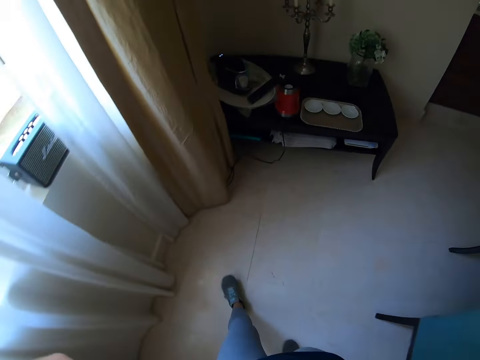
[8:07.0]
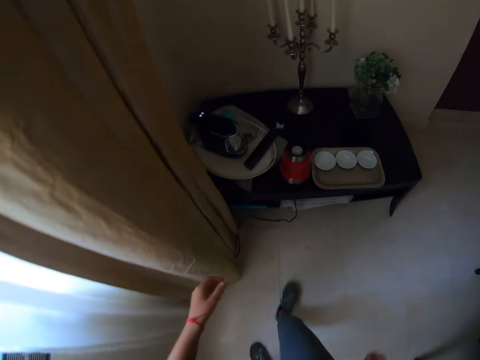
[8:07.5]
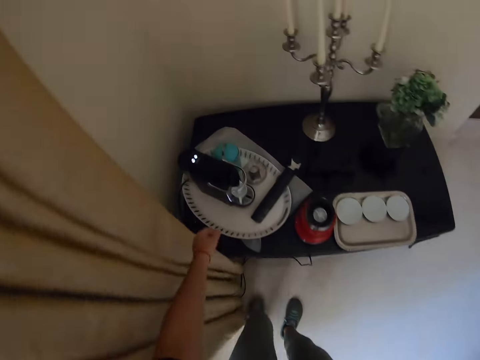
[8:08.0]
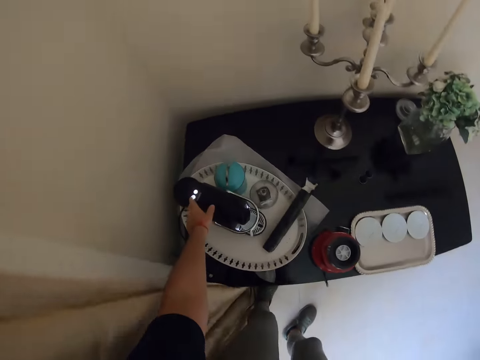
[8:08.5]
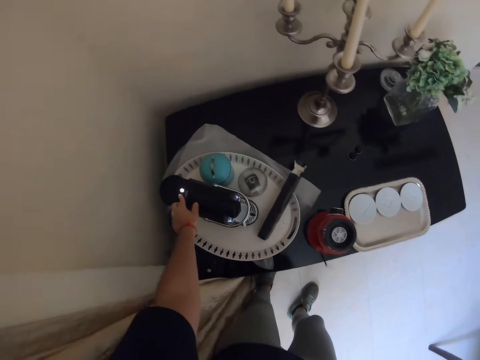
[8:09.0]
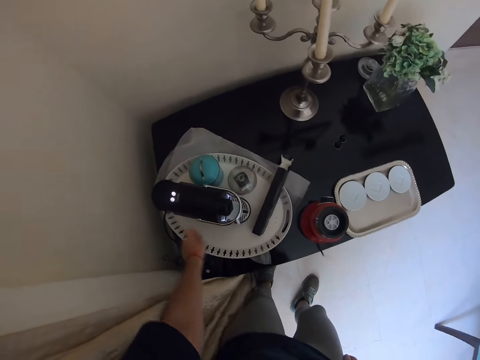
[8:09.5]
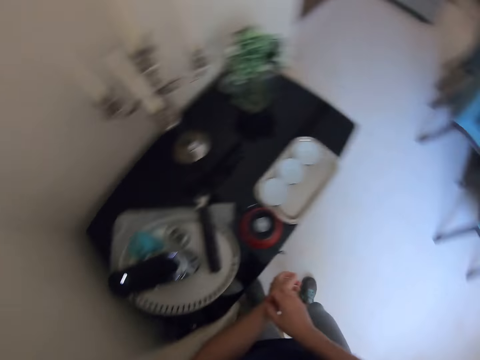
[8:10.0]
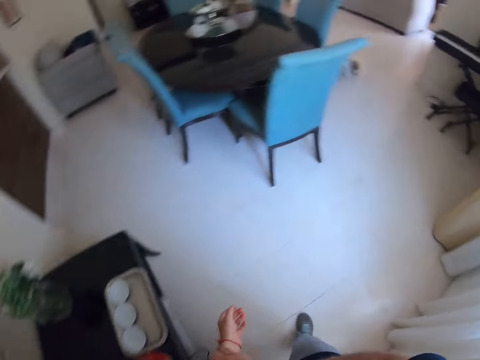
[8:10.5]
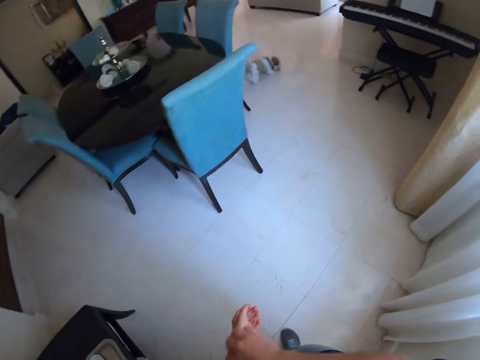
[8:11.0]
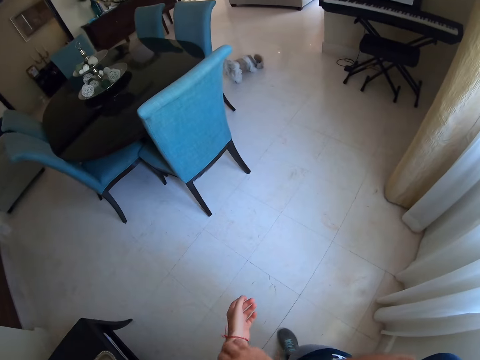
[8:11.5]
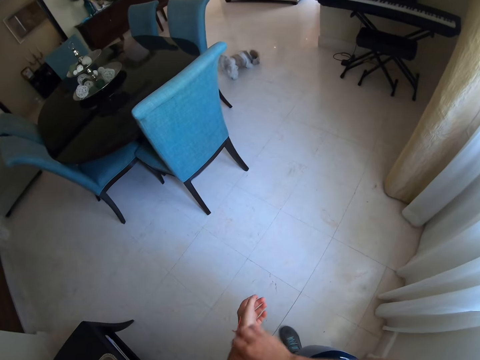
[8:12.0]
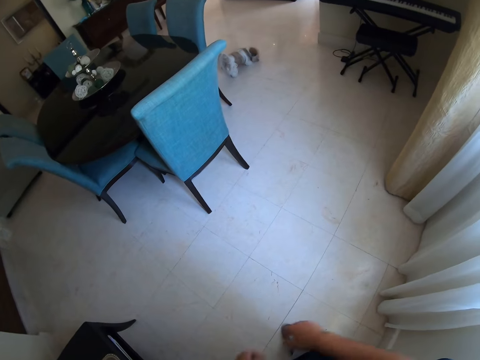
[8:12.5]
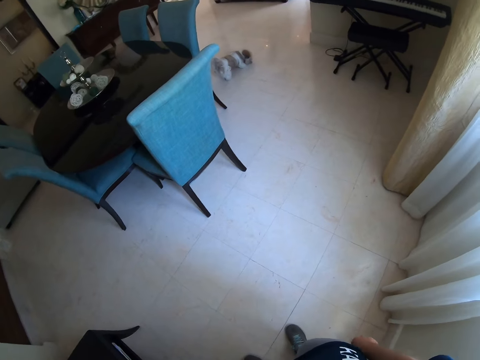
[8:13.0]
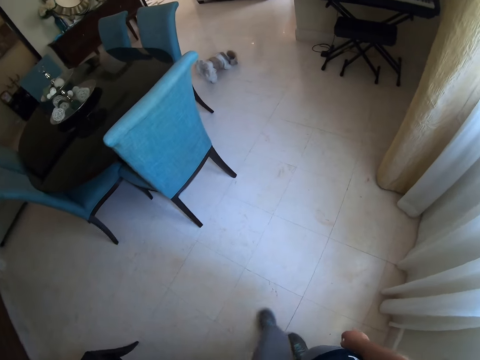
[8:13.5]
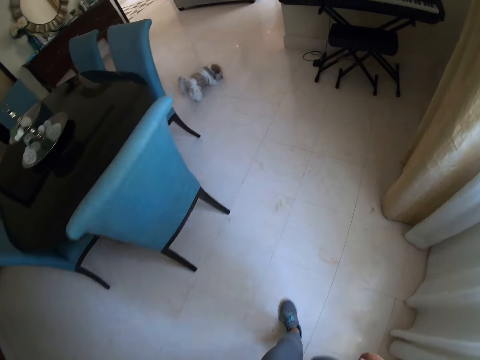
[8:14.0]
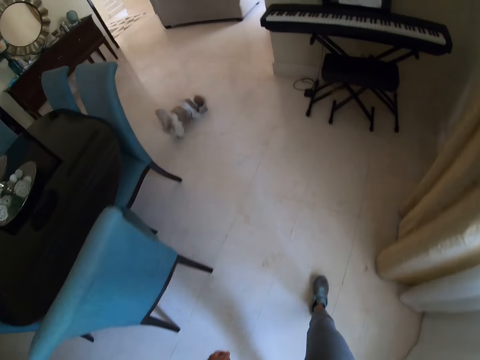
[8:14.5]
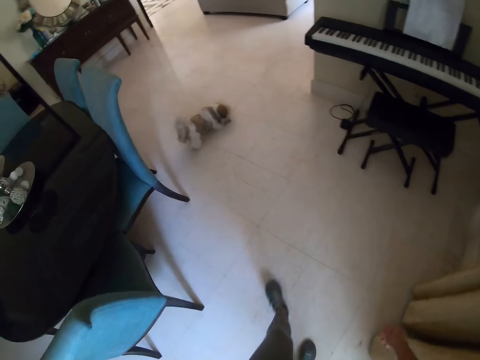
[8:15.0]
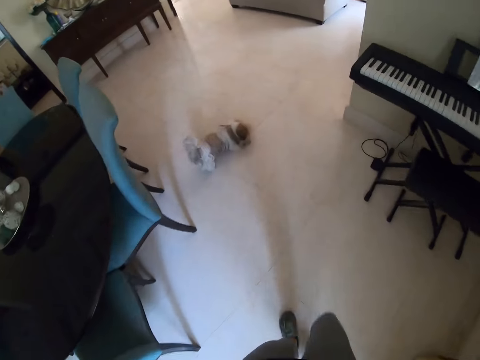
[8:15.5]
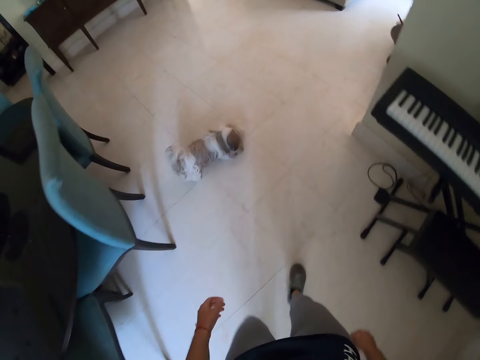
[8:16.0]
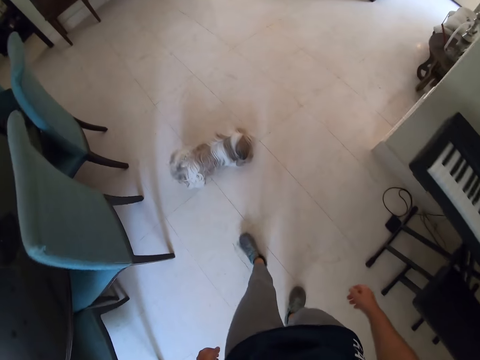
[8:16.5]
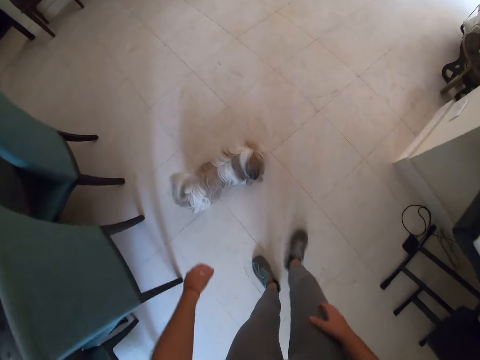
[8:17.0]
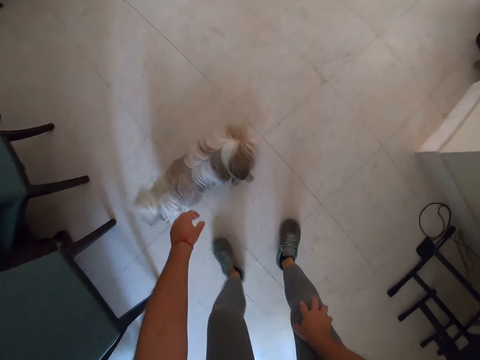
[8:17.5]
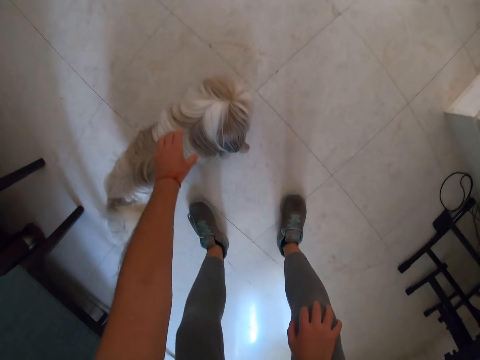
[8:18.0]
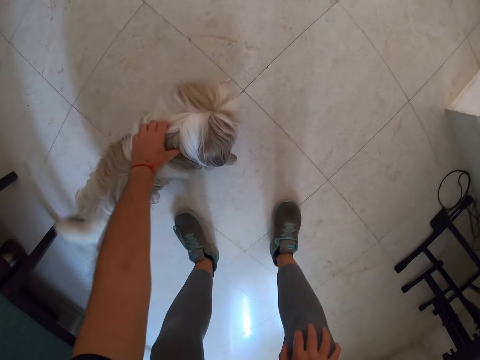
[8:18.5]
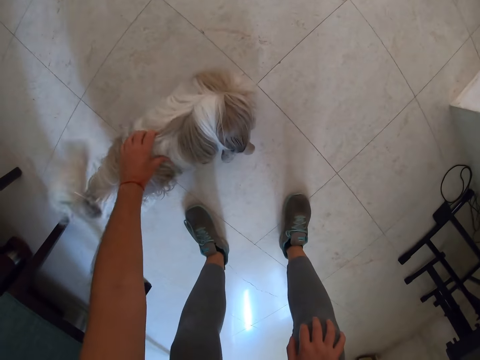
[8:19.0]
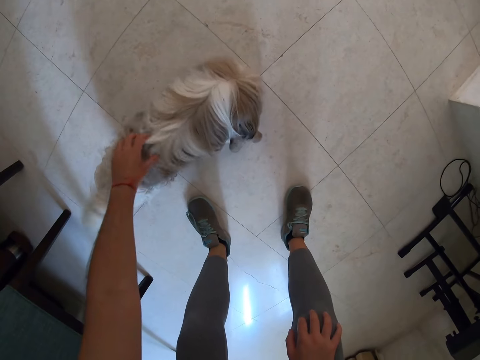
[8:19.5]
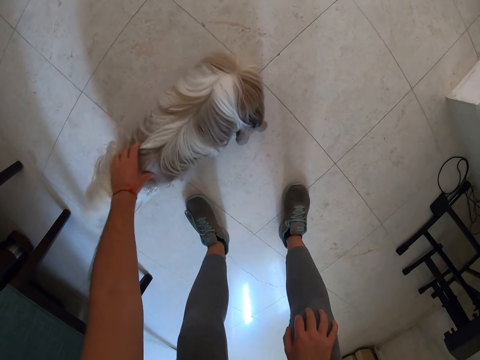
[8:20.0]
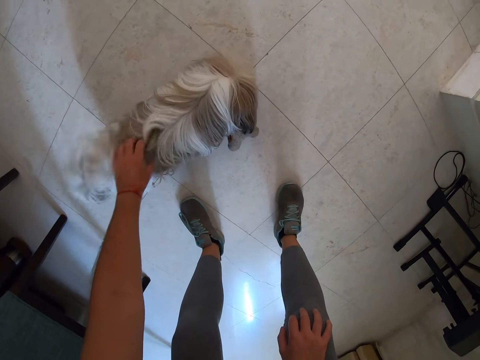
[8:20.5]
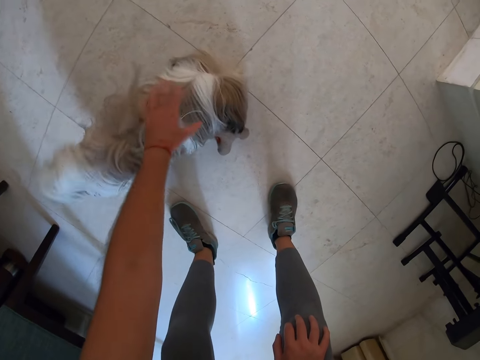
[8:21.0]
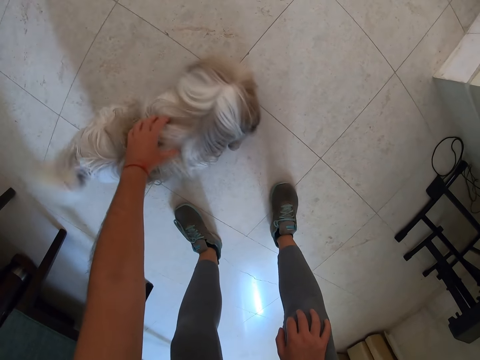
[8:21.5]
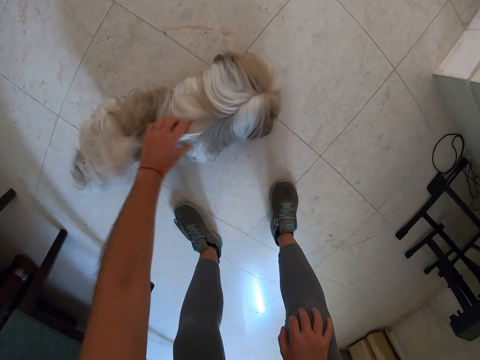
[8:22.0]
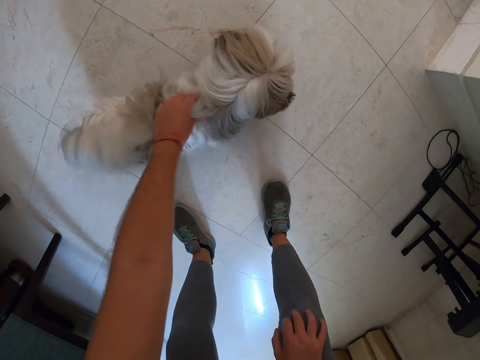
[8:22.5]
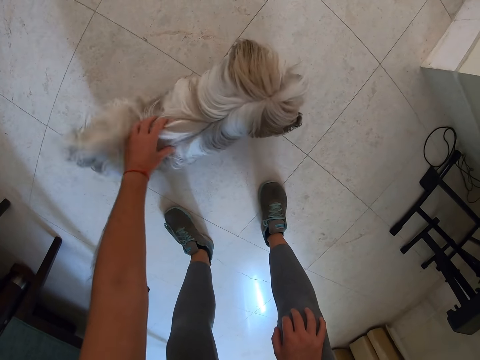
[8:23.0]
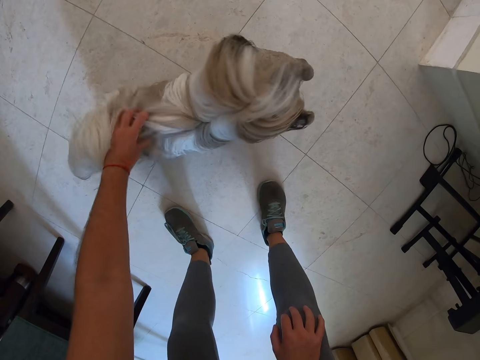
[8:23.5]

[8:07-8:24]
The camera wearer switches off the coffee maker. She scratches her arm or hand. She moves round the room, bends, and touches the dog. She plays with the puppy.

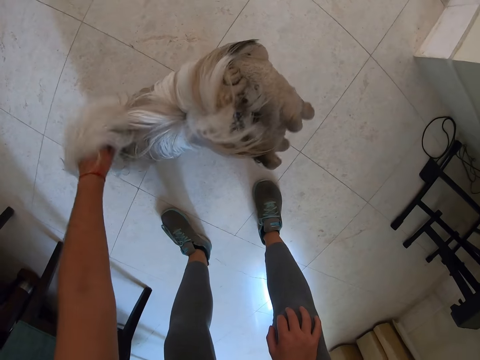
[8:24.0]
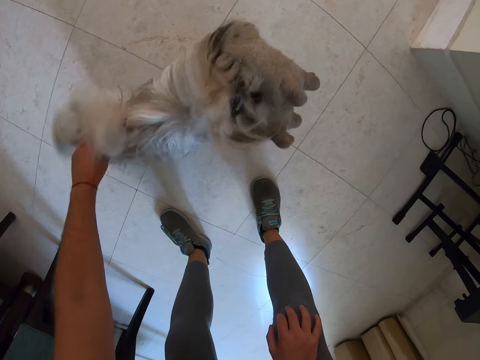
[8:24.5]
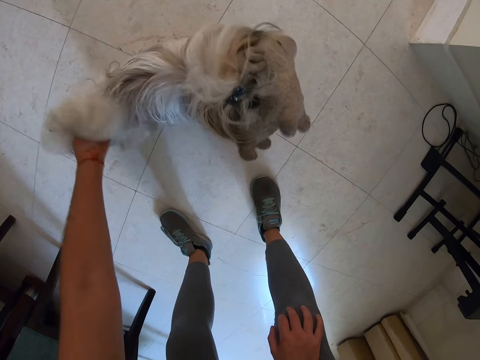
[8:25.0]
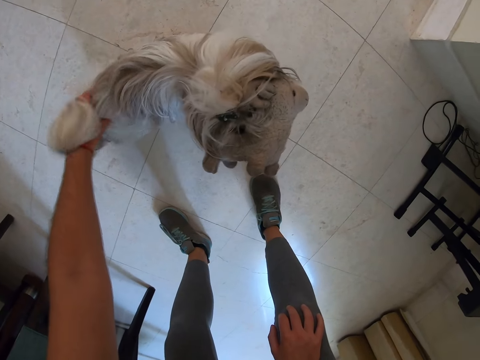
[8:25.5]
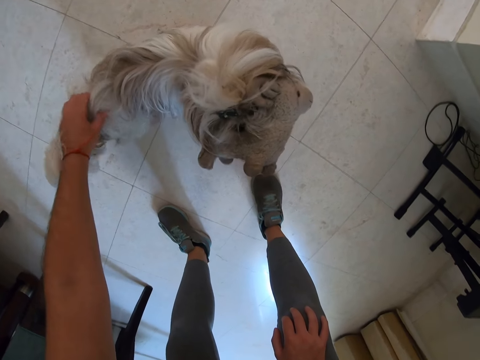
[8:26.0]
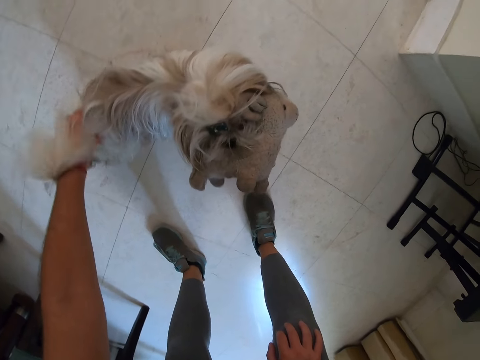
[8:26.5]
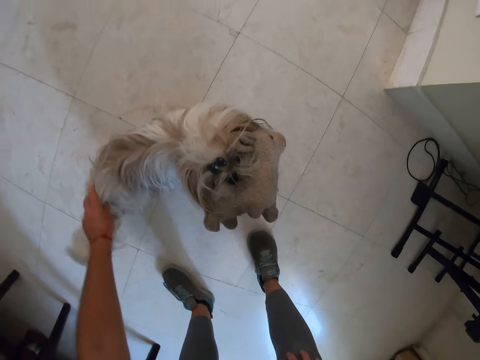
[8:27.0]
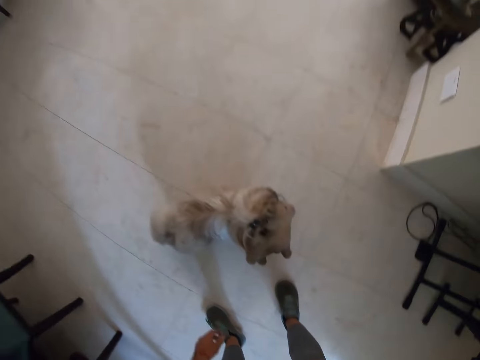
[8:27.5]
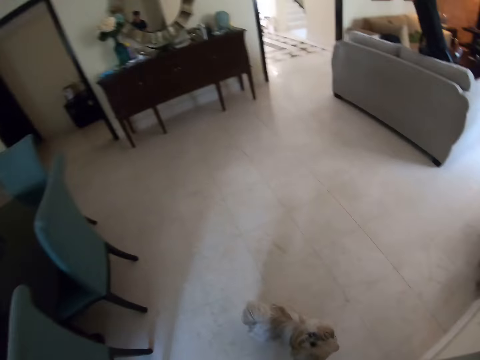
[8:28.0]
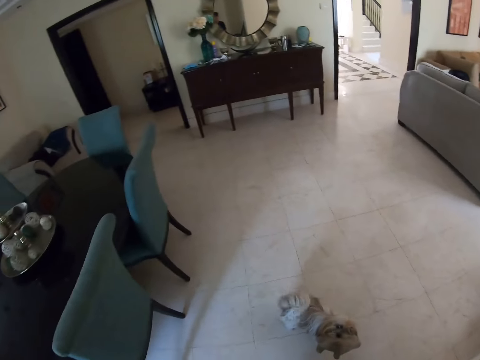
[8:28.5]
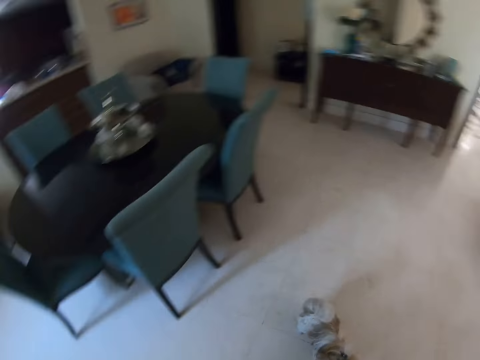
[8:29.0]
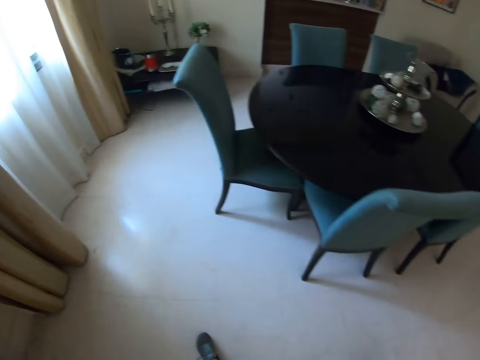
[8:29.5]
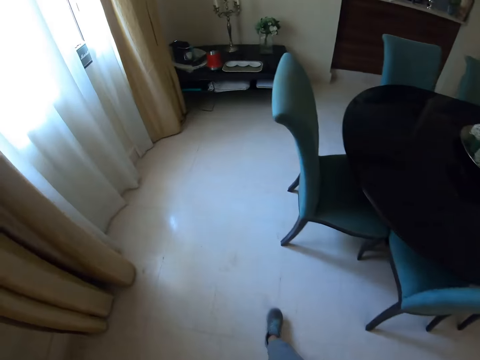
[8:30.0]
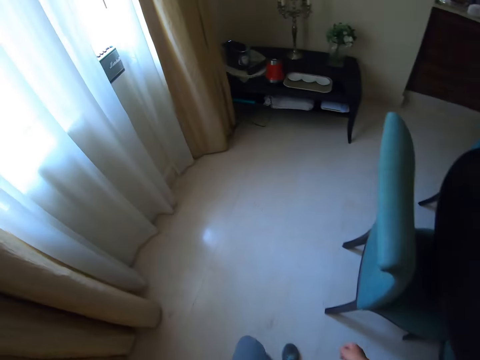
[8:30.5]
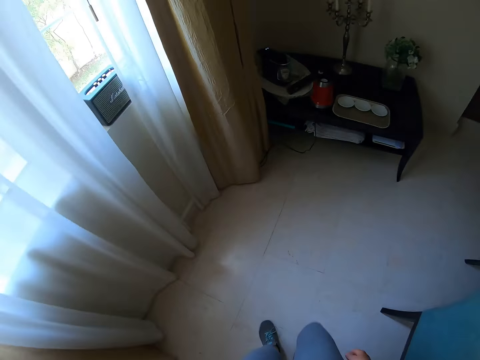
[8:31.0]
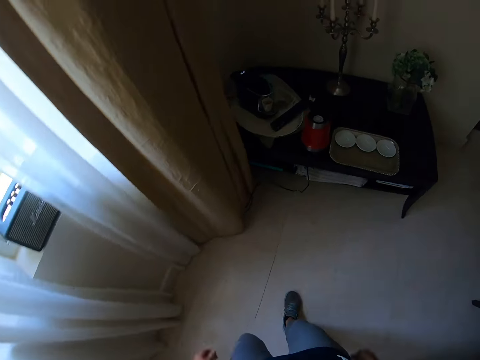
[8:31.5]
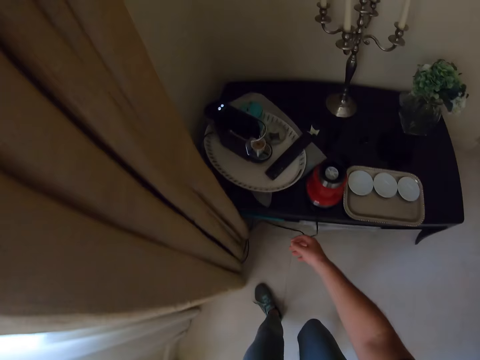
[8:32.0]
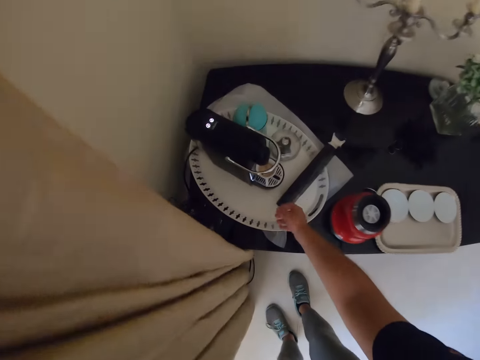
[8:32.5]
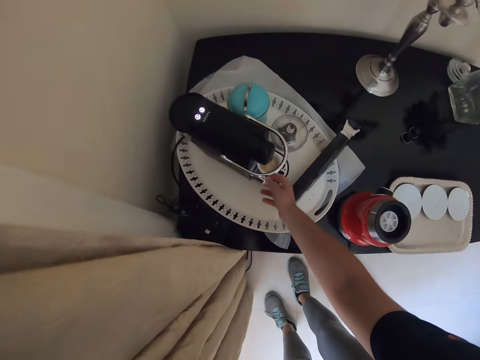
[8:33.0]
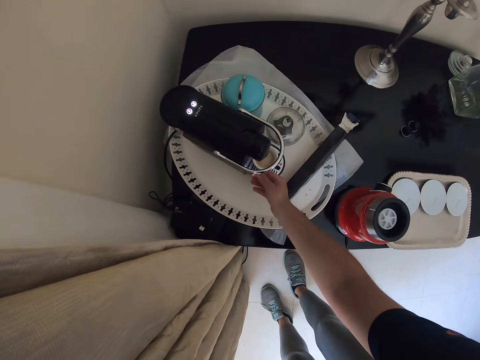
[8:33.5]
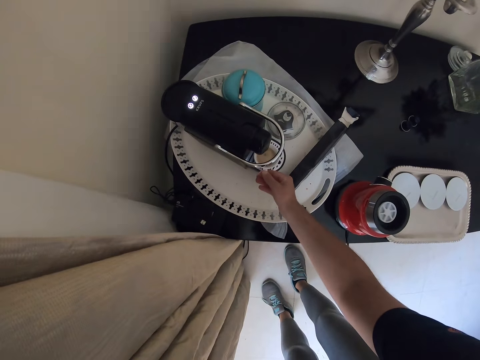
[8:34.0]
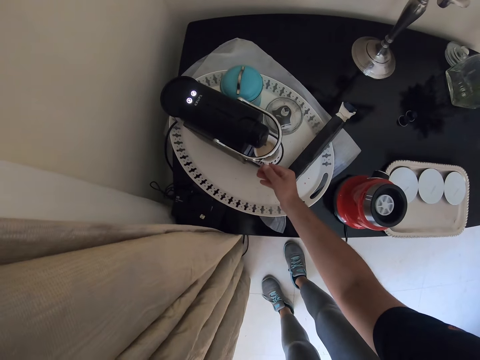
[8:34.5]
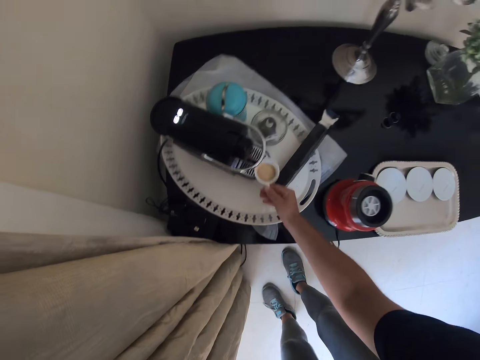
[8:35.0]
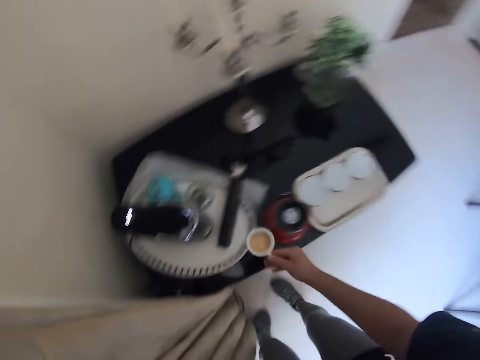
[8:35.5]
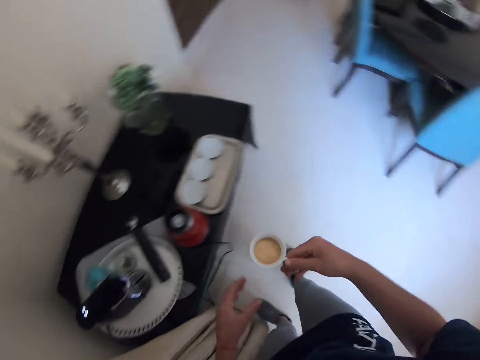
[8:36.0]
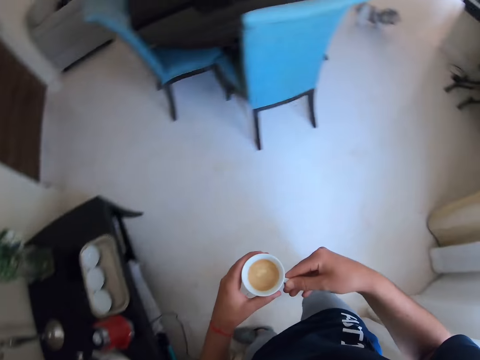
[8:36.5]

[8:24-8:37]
The camera wearer stands, walks around the house, and walks to the coffee table. They pick up a cup of tea. They remove the coffee from the coffee maker.
